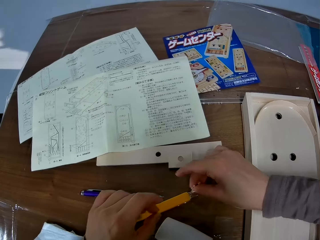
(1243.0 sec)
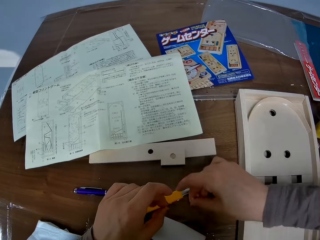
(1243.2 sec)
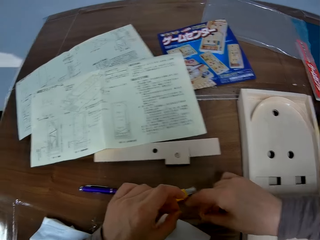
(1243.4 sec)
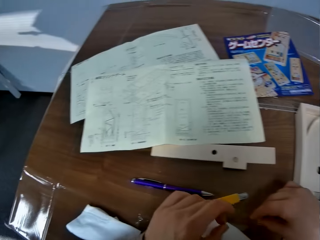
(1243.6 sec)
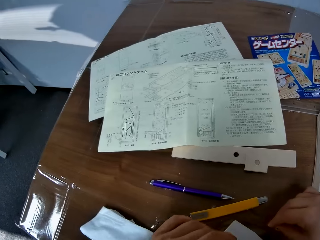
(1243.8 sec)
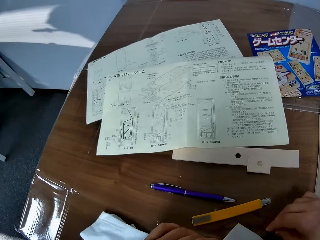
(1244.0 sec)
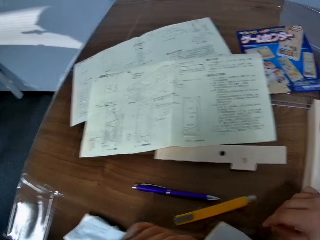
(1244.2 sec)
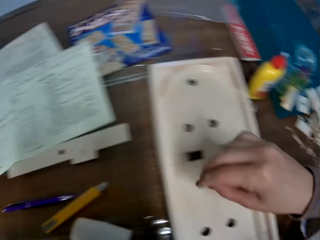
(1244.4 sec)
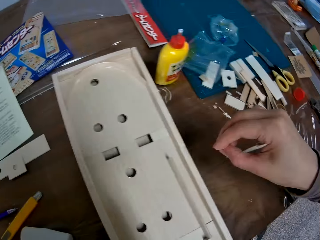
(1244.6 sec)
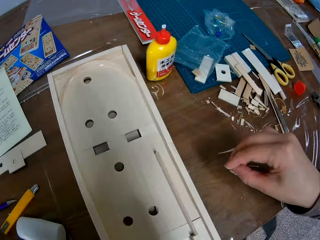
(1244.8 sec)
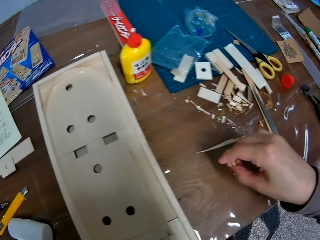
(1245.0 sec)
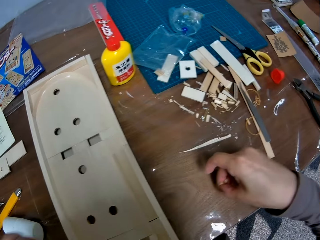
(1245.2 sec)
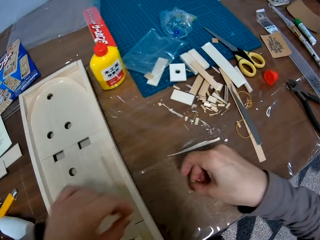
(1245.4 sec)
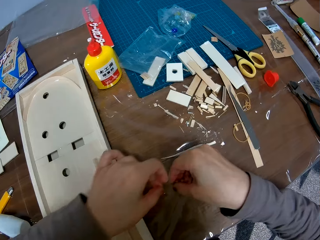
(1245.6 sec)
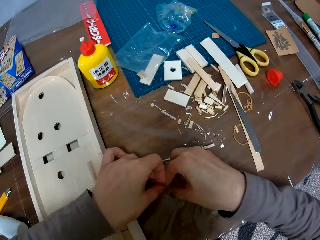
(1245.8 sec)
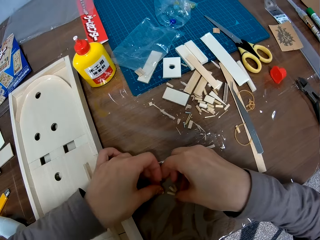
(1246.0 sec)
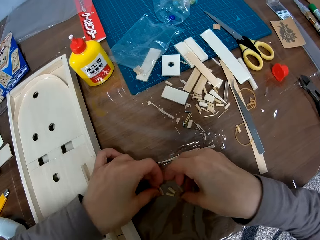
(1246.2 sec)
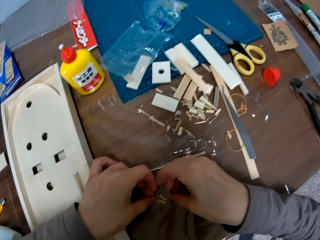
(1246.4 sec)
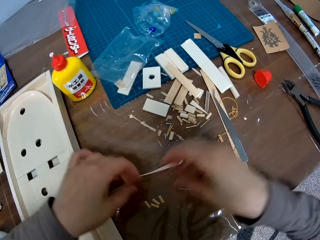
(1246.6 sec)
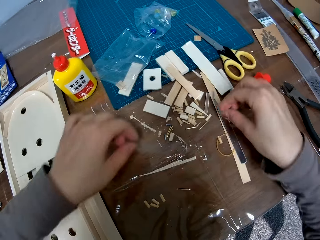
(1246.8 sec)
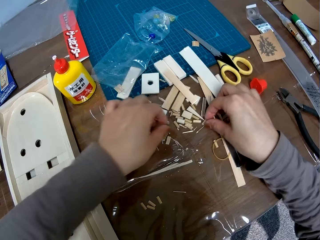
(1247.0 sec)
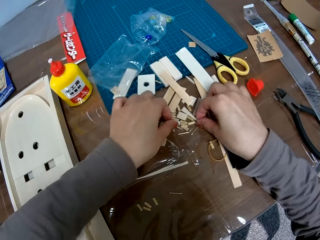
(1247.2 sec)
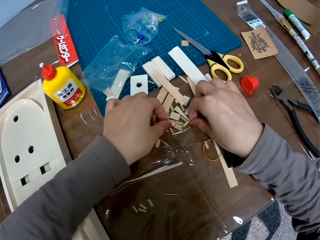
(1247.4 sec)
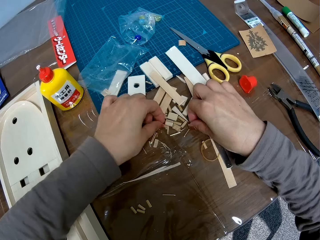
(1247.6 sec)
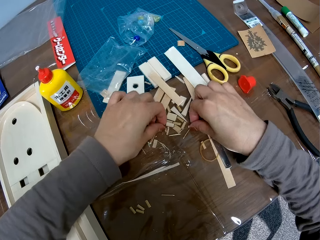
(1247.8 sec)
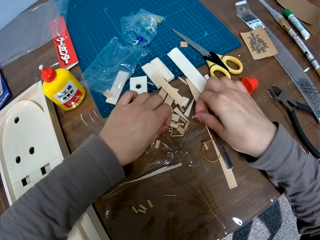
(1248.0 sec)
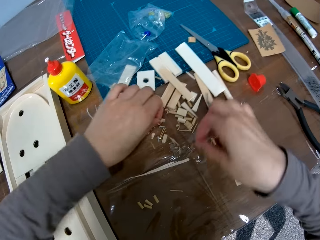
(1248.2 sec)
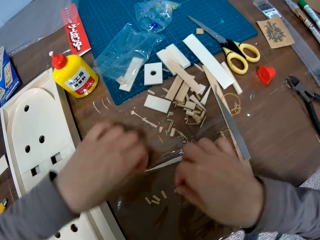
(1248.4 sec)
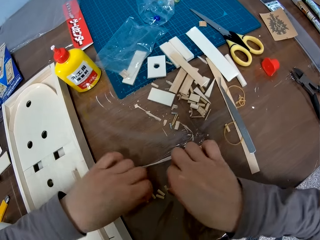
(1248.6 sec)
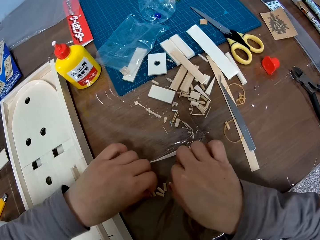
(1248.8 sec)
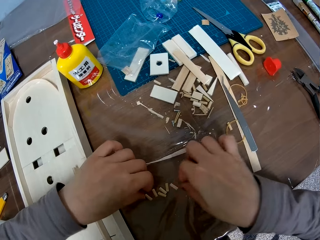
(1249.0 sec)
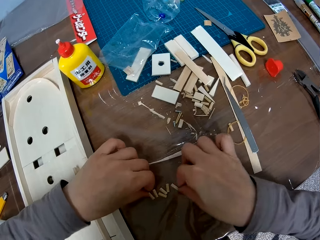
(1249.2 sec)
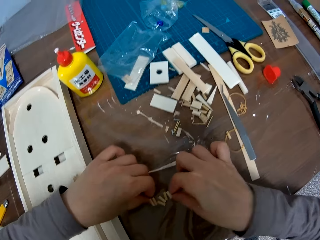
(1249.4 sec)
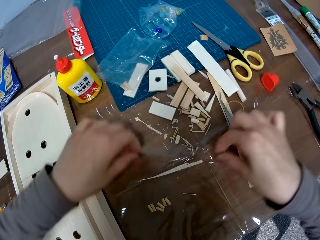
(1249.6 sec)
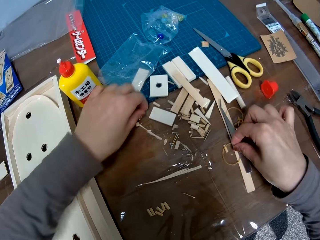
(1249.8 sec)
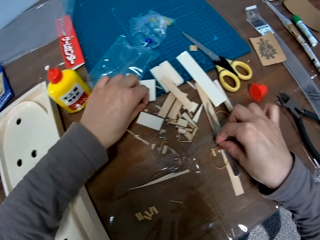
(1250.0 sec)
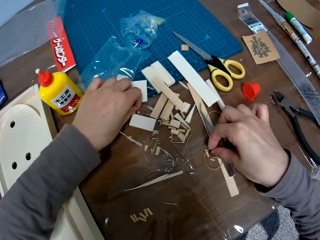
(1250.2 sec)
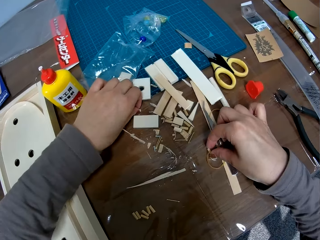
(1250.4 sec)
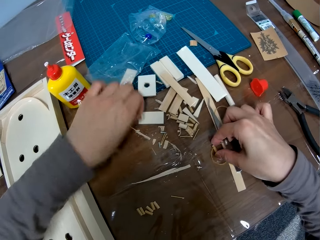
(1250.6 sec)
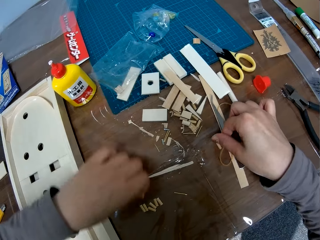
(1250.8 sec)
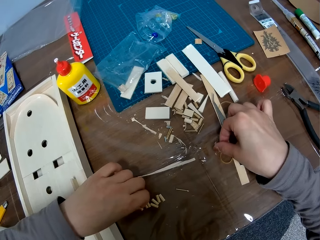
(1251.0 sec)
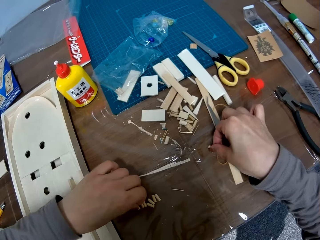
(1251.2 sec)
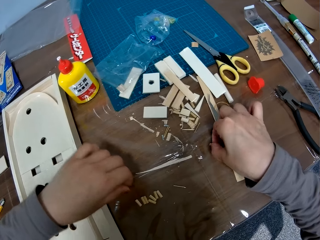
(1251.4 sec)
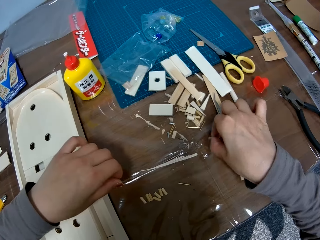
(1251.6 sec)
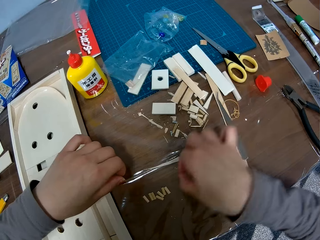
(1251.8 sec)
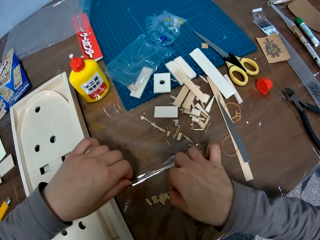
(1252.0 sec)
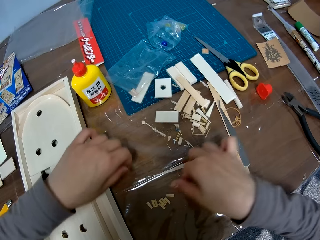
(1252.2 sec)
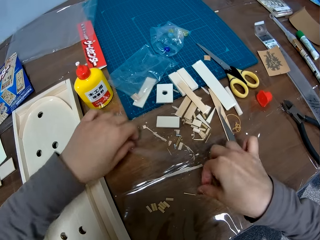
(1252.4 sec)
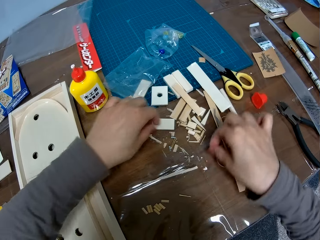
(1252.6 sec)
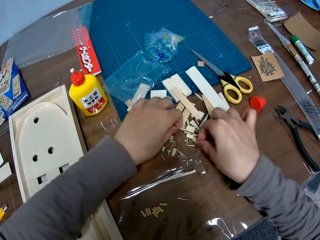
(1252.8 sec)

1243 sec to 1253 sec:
The camera wearer moves her hand towards the manual. She stares at the manual. She looks away from the manual and moves her hand backwards. She drops the small pieces of wood on the table. She moves her hand away from the manual. She moves her hand forward. She holds the piece of wood with her hands. She picks up the pieces of wood. She moves the pieces of wood backwards on the table. She places the pieces on the table. She moves her hands forwards. She picks up pieces of wood with her hands. She moves her hand backwards. She places the piece on the table. She moves her hand backwards. She places the piece on the table. She moves her hand forwards.

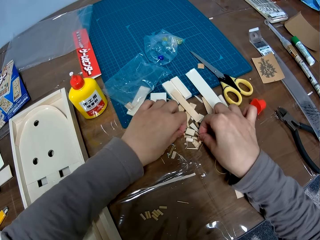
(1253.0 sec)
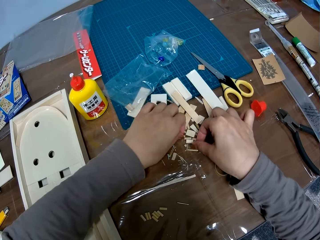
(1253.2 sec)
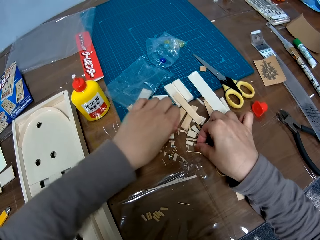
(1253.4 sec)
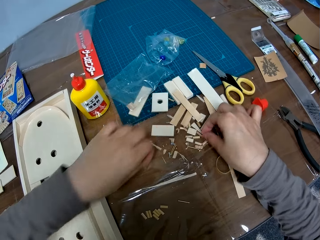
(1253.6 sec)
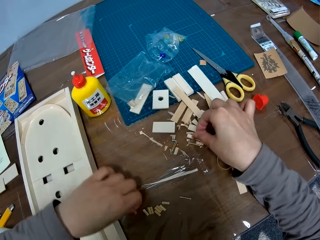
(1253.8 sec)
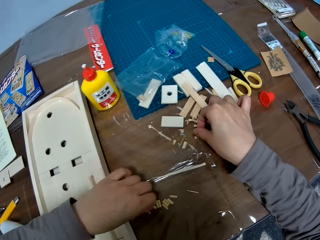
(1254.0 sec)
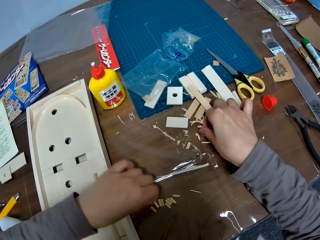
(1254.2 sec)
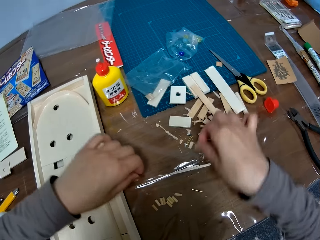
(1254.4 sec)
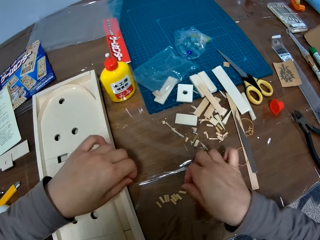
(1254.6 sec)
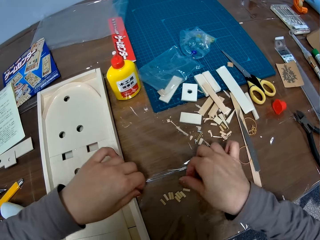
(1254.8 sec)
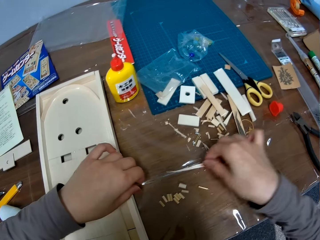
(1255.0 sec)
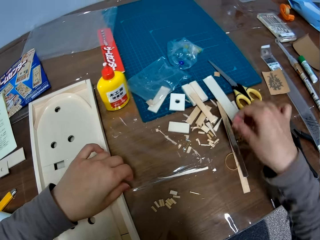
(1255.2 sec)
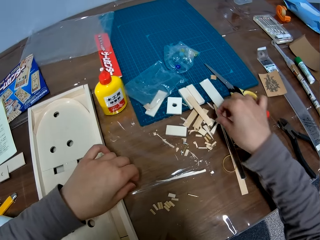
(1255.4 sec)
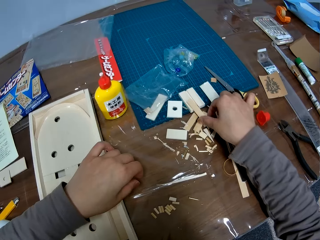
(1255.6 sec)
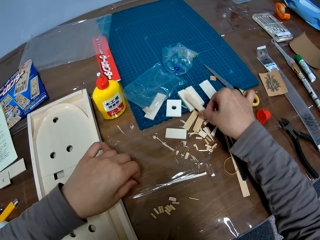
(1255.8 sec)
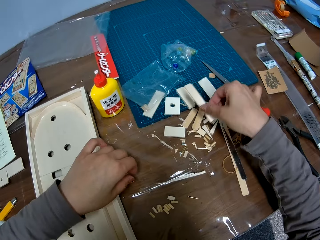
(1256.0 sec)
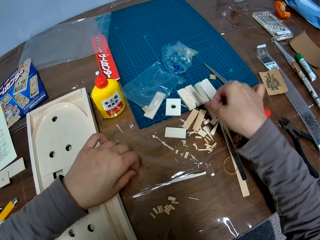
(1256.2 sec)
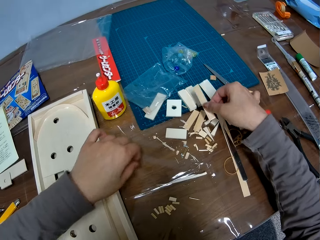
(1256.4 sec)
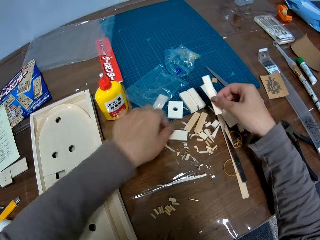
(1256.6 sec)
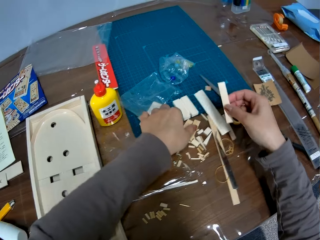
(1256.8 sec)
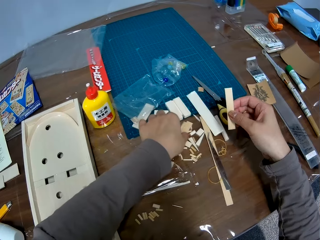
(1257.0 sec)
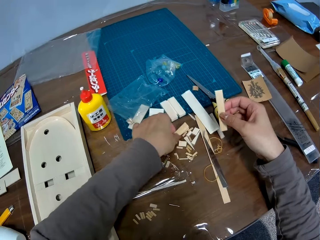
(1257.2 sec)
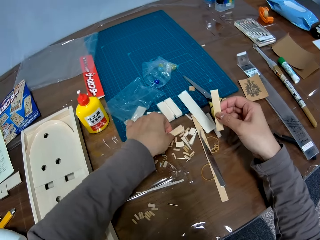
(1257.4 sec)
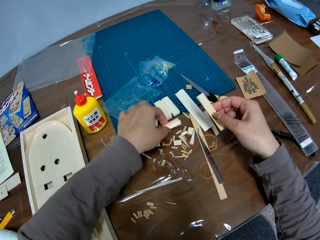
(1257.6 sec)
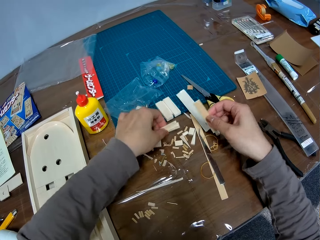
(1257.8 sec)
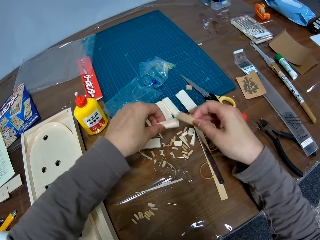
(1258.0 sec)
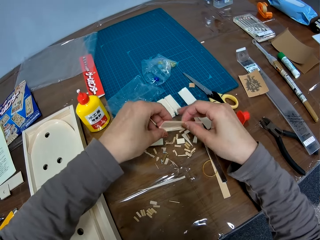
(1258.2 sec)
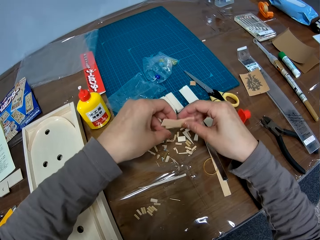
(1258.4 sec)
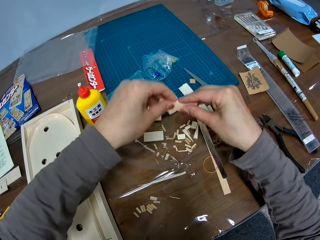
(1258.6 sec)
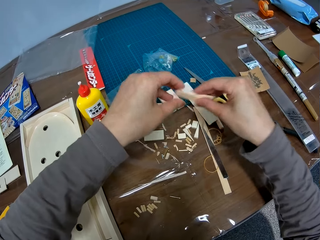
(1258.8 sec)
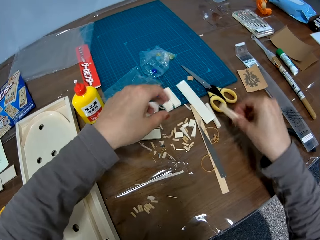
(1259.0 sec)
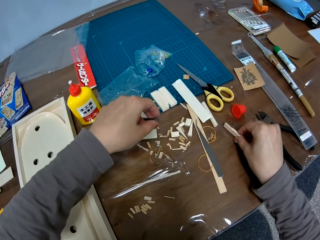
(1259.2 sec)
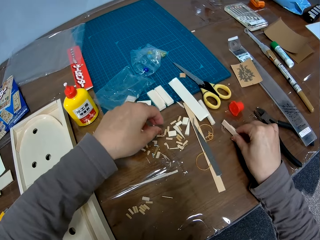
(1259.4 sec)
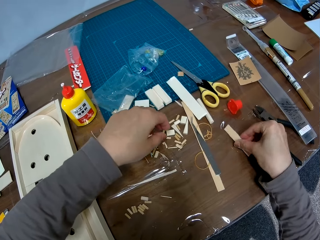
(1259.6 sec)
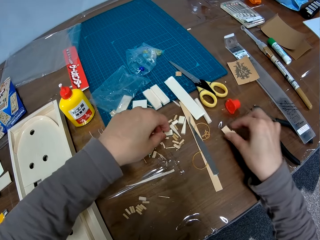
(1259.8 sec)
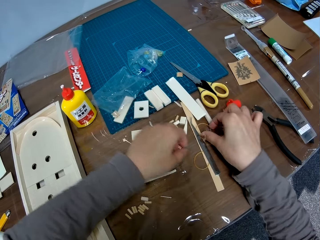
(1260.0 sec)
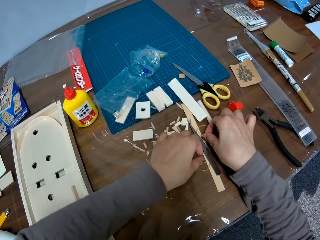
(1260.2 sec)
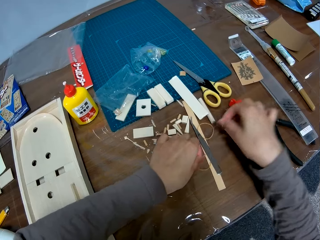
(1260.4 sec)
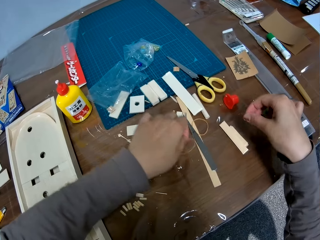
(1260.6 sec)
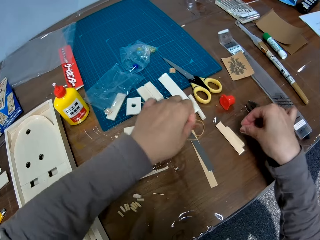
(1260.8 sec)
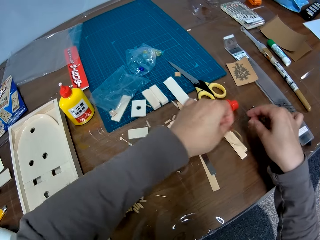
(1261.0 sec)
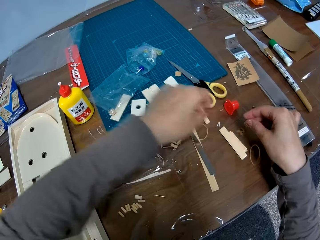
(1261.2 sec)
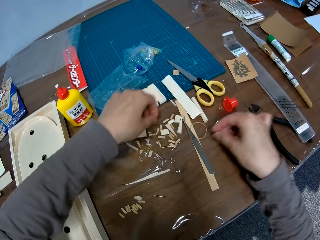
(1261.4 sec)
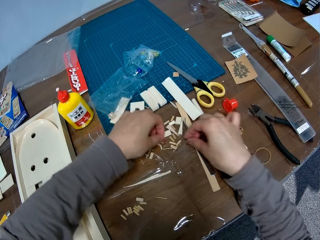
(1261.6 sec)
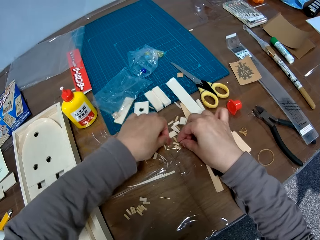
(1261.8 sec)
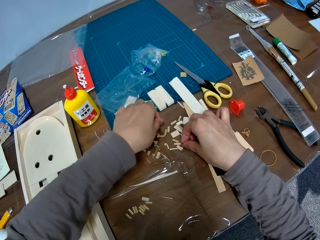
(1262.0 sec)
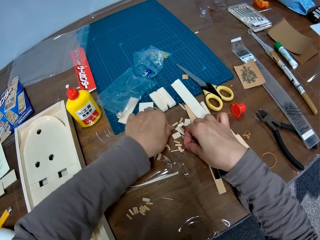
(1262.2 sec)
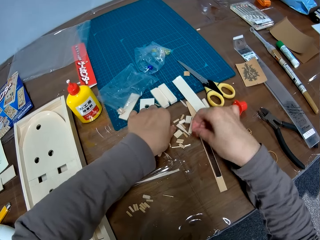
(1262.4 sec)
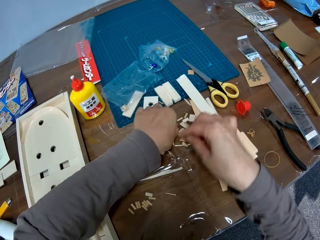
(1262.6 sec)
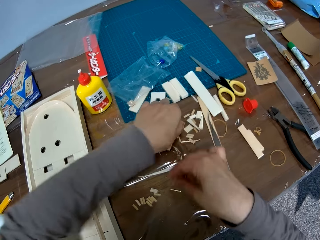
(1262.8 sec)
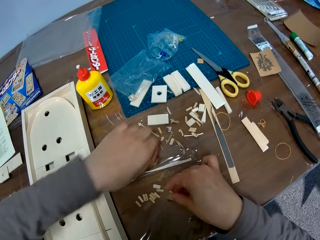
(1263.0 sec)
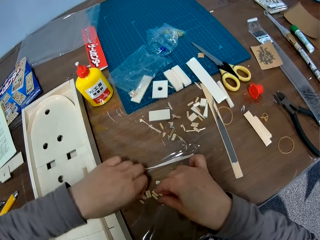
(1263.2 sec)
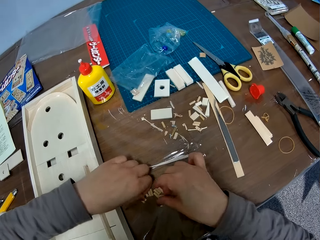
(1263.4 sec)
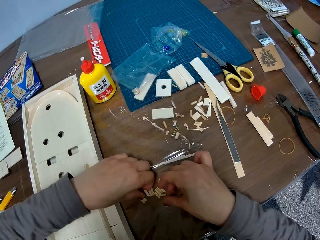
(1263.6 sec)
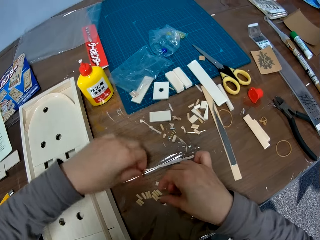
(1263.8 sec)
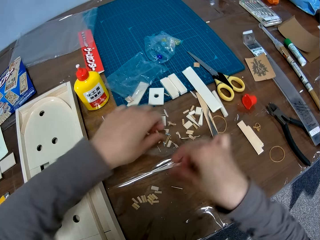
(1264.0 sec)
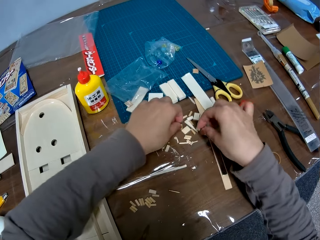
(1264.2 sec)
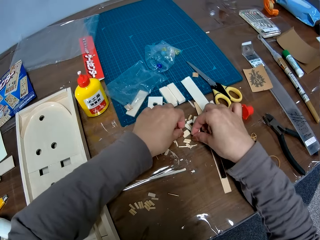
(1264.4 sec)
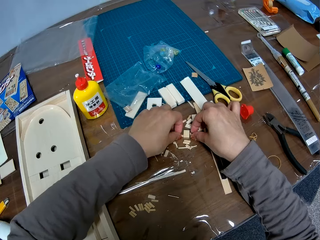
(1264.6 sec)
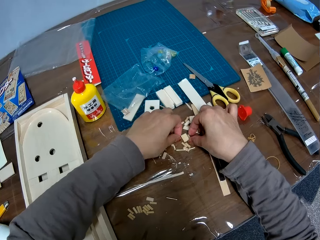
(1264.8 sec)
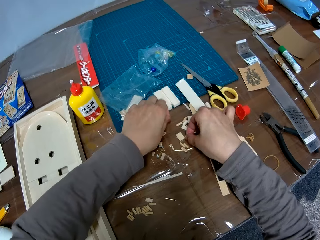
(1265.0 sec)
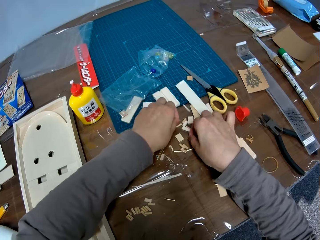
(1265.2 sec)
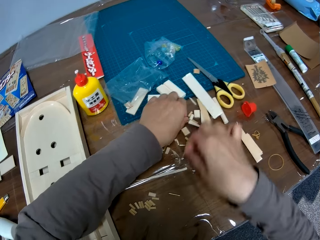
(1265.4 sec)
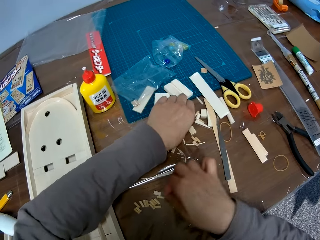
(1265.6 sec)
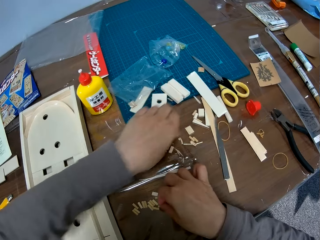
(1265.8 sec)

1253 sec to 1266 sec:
The camera wearer moves her other hand forwards. She picks up a piece of wood with her hand. She moves her hand backwards. She places the piece on the table. She moves her hand backwards. She places the piece on the table. She moves her hand forwards. She picks another piece of wood from the table with her left hand. She holds the piece of wood with her hand. She lifts up the piece of wood. She moves her hand forwards. She picks up other pieces of wood from the table with her right hand. She lifts up the piece of wood. She places the pieces together. She passes the pieces of wood to her right hand. She lifts up her hands. She moves her hand backwards. She drops the pieces of wood on the table. She moves her hand forwards. She moves a rubber on the table. She holds the piece of wood with her hand. She holds the rubber band with her other hand. She places the wood on the table. She lifts up the rubber band and throws the rubber band on the table. She moves her hand forwards. She picks up the pieces of wood. She moves some small pieces of wood on the table. She moves her hand backwards. She places the pieces on the table. She moves her hands forwards. She picks up the pieces of wood.
